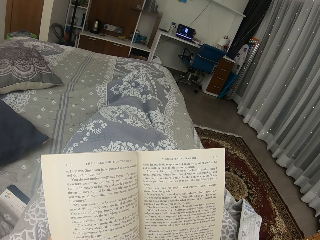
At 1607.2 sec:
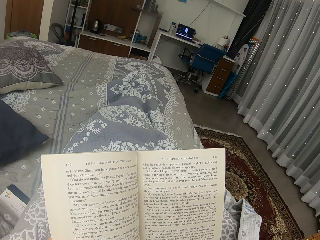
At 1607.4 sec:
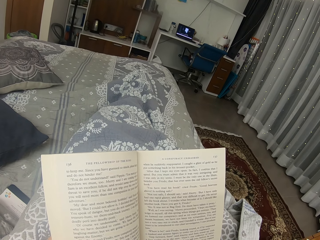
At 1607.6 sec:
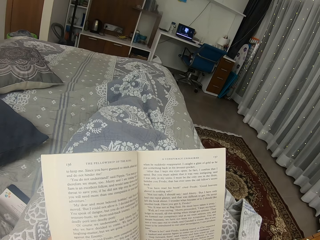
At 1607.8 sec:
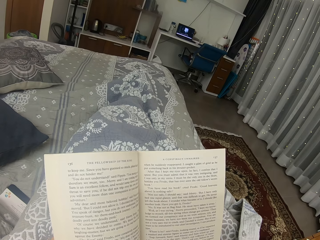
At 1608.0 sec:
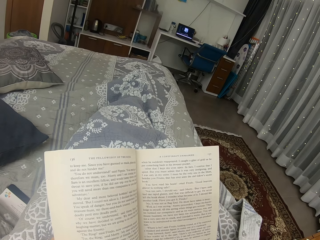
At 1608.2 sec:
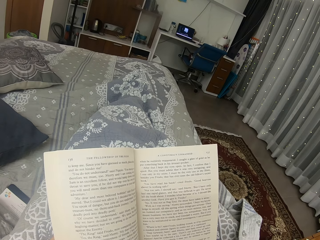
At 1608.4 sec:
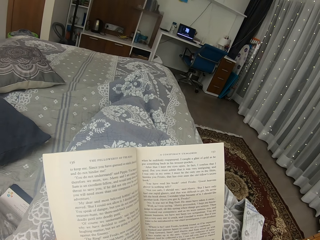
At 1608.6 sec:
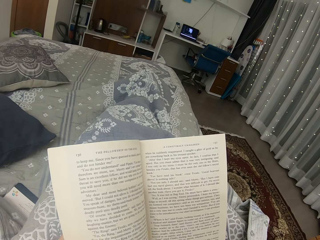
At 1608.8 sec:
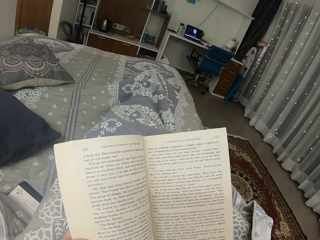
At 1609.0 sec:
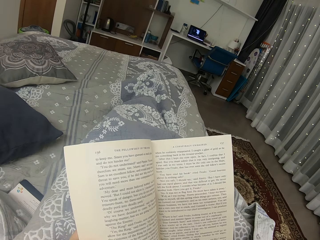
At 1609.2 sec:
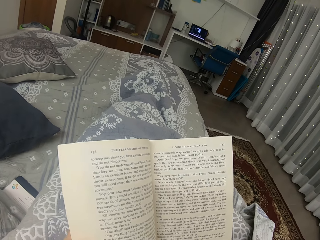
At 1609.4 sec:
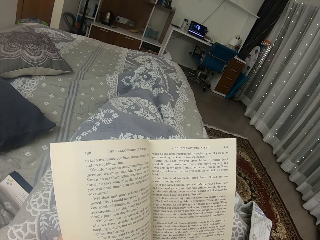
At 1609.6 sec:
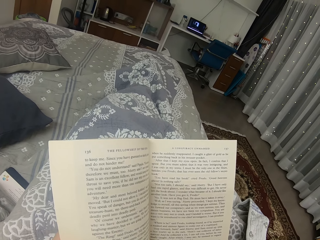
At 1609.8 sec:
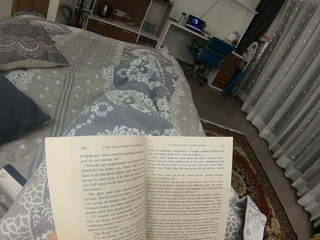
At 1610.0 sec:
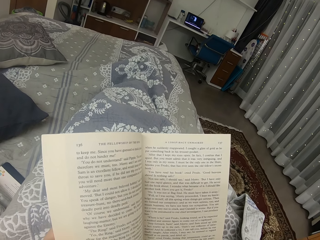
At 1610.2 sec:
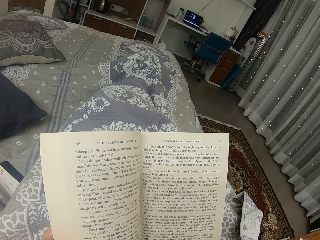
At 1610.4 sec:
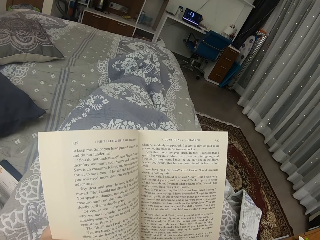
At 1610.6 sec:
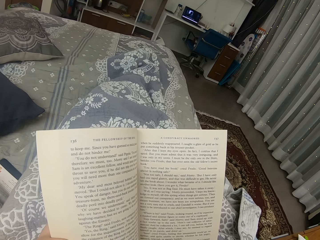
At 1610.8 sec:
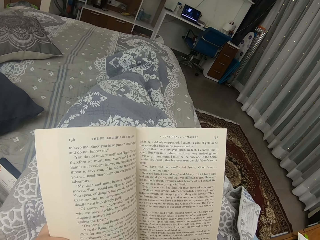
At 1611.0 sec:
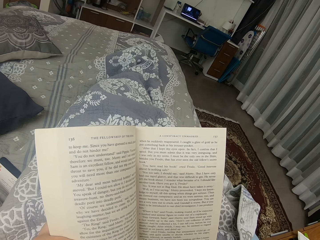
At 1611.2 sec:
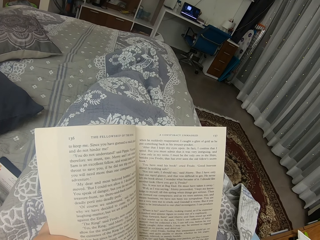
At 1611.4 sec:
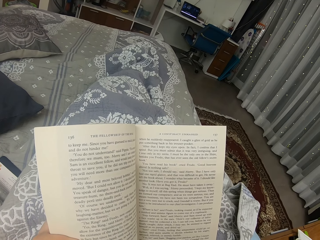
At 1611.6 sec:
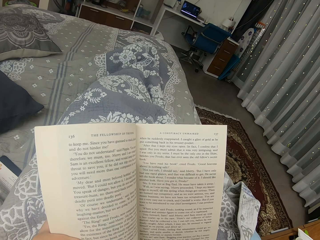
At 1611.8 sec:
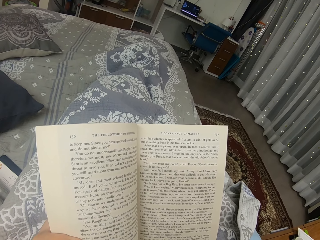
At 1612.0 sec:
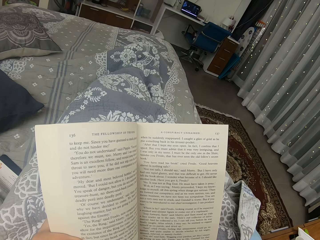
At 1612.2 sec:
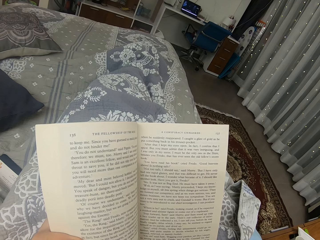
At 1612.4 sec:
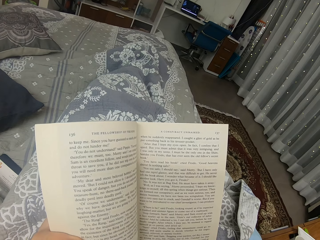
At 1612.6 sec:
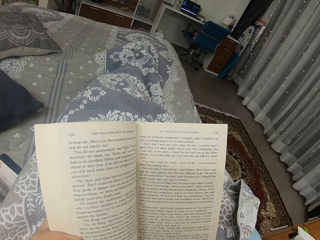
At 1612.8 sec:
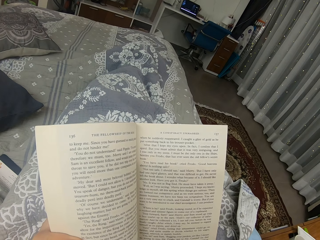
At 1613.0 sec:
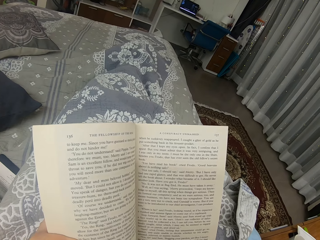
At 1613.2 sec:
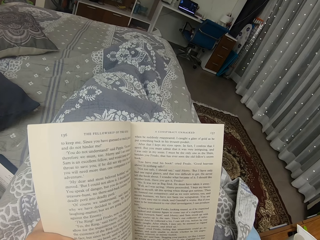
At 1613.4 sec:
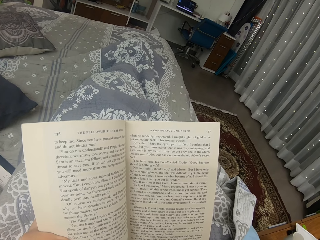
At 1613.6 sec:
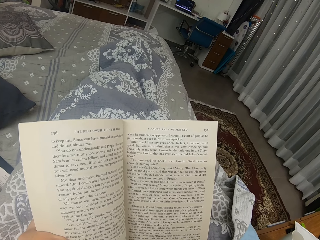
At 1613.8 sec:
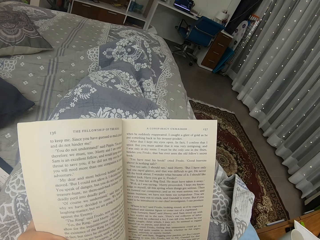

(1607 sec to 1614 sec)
The camera wearer moves the book.

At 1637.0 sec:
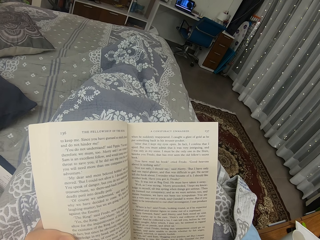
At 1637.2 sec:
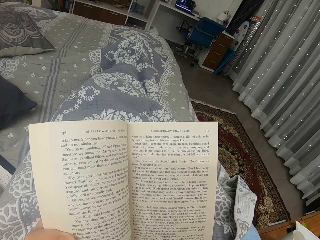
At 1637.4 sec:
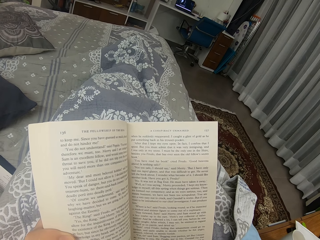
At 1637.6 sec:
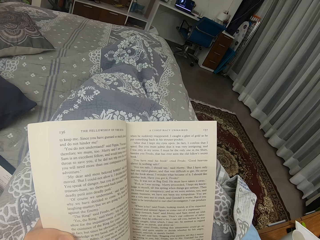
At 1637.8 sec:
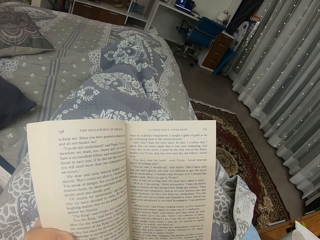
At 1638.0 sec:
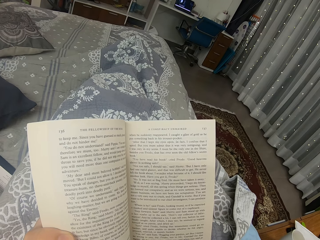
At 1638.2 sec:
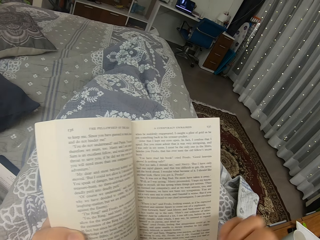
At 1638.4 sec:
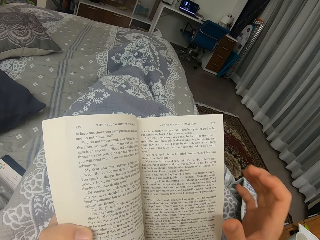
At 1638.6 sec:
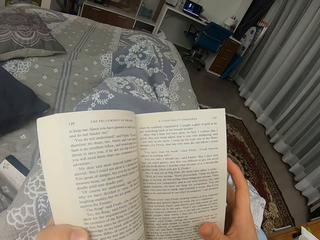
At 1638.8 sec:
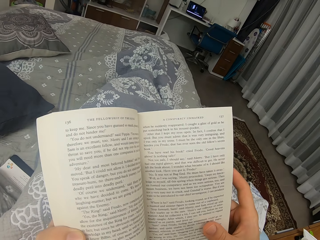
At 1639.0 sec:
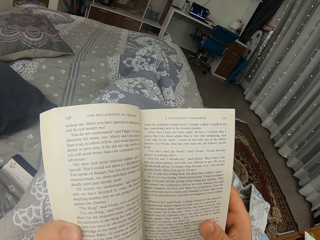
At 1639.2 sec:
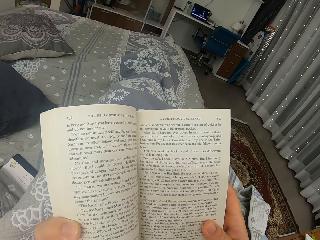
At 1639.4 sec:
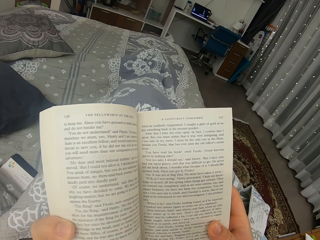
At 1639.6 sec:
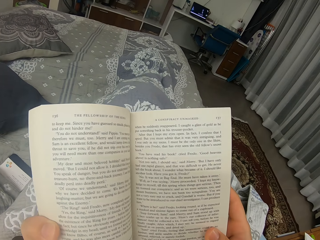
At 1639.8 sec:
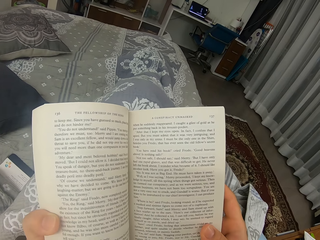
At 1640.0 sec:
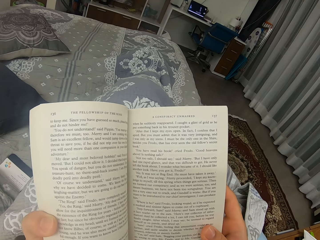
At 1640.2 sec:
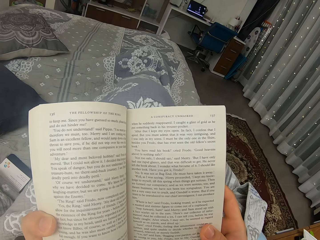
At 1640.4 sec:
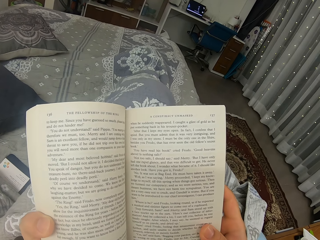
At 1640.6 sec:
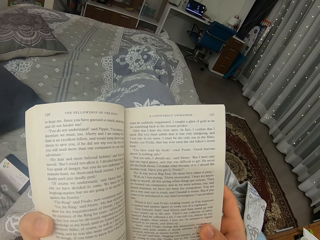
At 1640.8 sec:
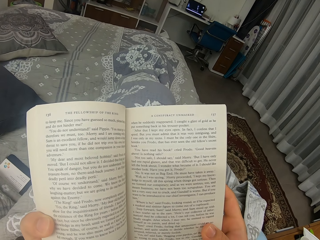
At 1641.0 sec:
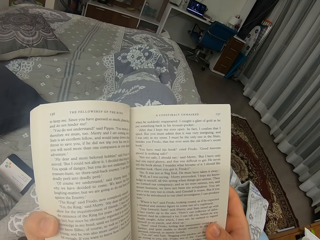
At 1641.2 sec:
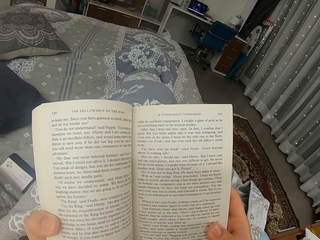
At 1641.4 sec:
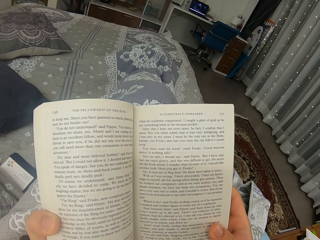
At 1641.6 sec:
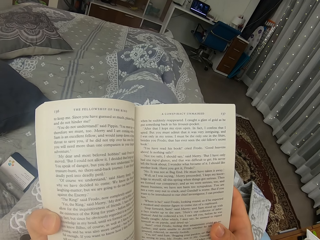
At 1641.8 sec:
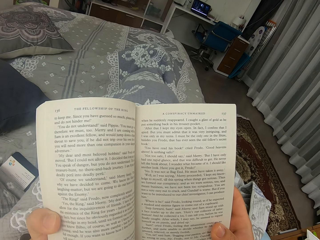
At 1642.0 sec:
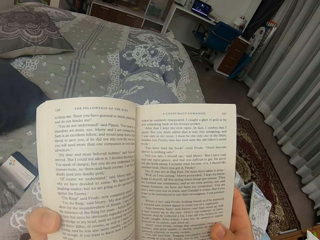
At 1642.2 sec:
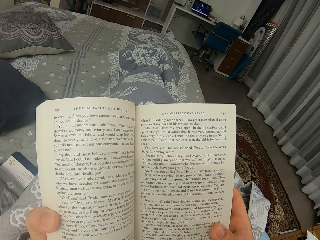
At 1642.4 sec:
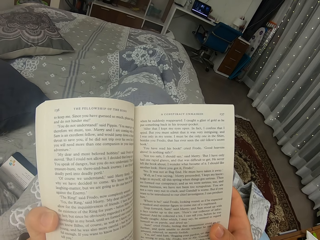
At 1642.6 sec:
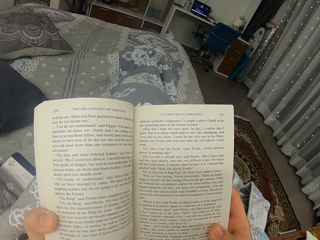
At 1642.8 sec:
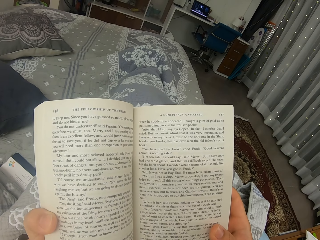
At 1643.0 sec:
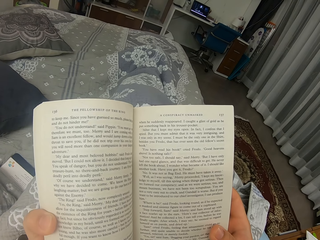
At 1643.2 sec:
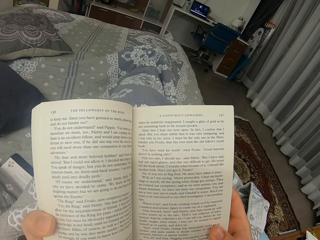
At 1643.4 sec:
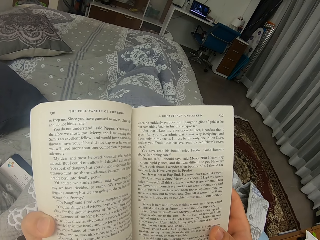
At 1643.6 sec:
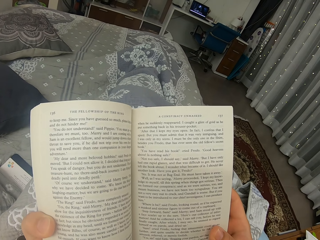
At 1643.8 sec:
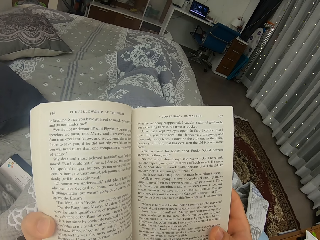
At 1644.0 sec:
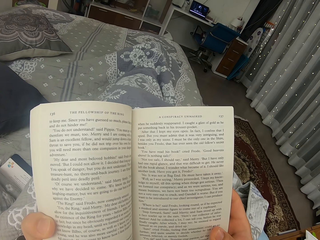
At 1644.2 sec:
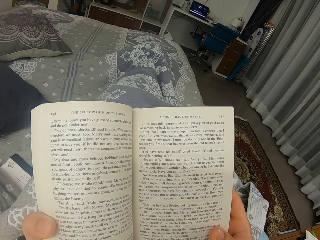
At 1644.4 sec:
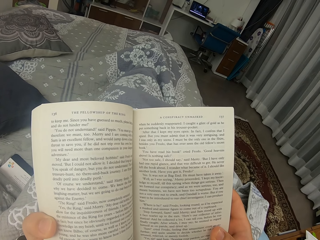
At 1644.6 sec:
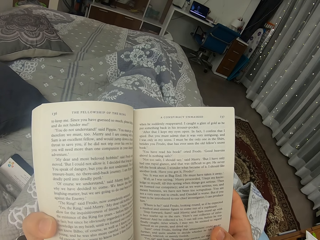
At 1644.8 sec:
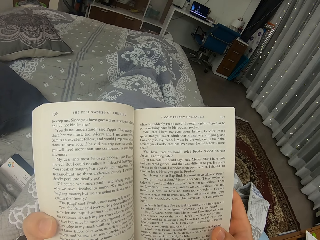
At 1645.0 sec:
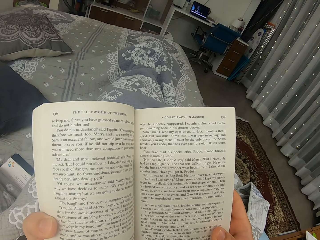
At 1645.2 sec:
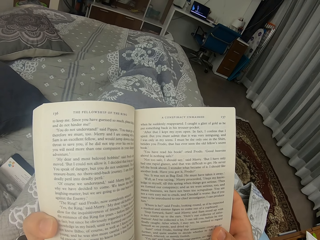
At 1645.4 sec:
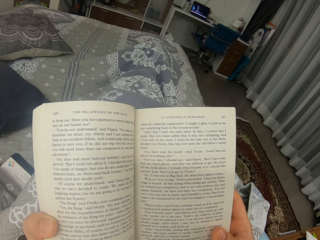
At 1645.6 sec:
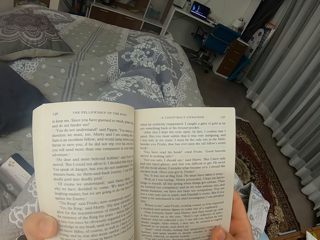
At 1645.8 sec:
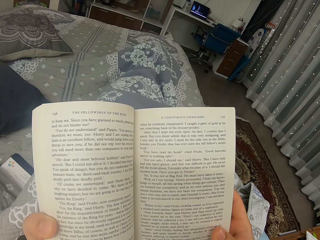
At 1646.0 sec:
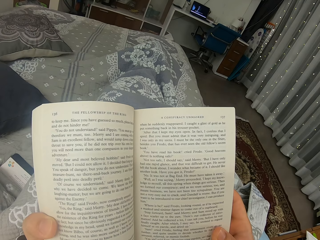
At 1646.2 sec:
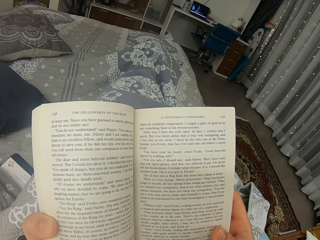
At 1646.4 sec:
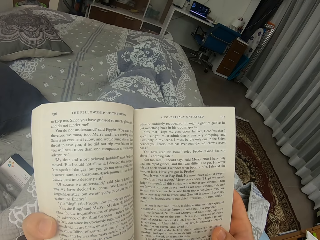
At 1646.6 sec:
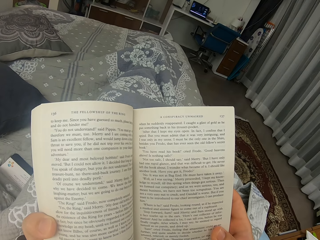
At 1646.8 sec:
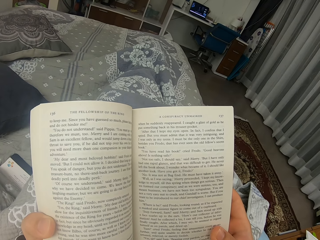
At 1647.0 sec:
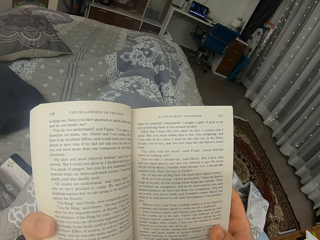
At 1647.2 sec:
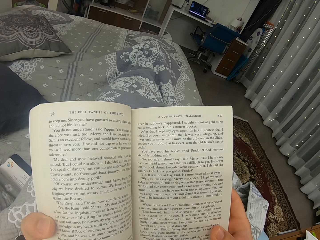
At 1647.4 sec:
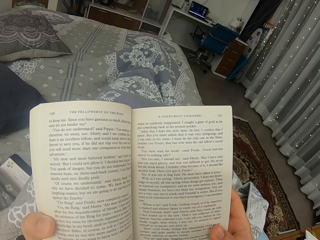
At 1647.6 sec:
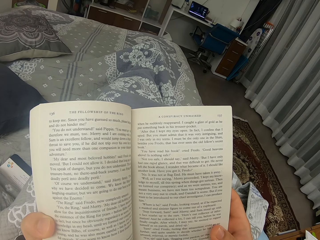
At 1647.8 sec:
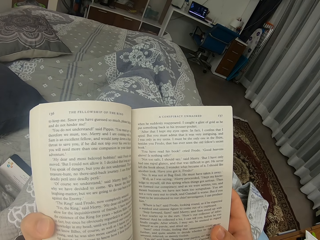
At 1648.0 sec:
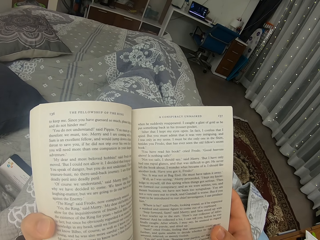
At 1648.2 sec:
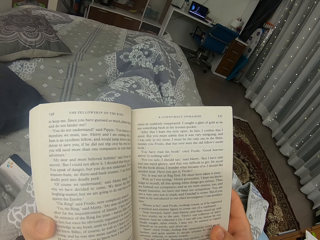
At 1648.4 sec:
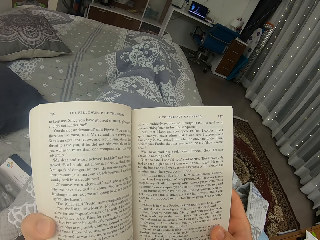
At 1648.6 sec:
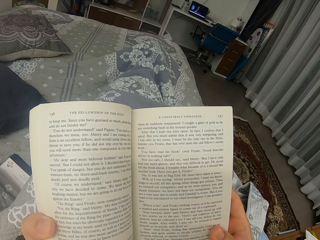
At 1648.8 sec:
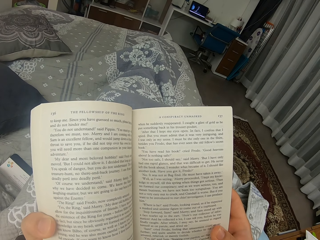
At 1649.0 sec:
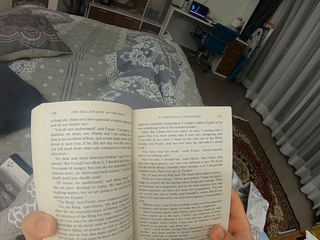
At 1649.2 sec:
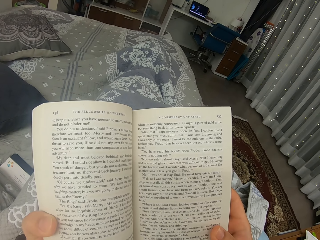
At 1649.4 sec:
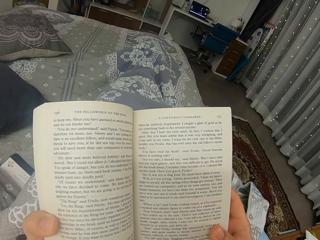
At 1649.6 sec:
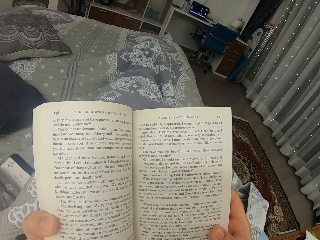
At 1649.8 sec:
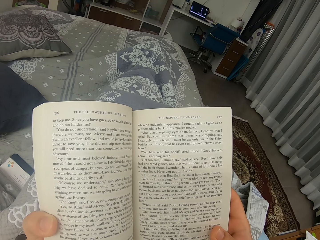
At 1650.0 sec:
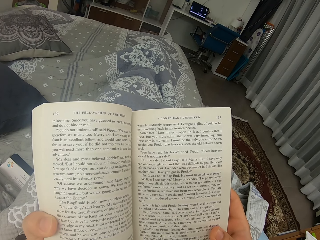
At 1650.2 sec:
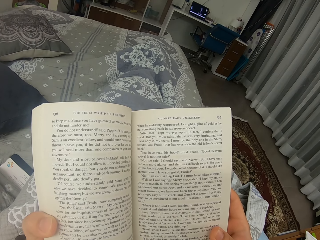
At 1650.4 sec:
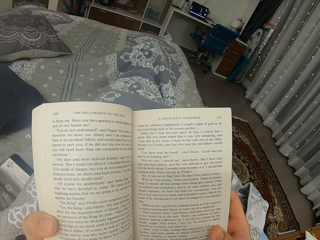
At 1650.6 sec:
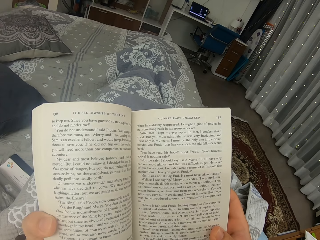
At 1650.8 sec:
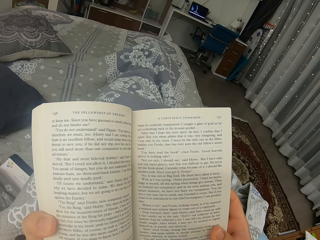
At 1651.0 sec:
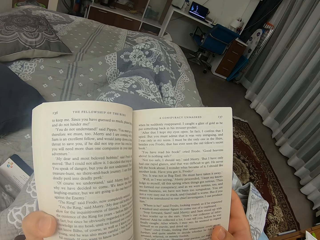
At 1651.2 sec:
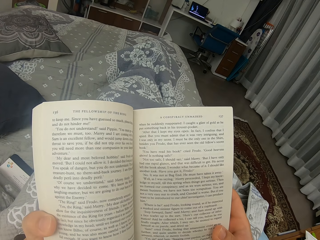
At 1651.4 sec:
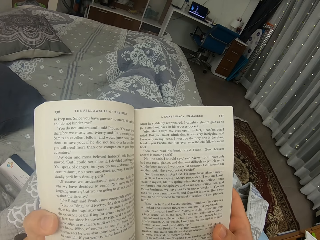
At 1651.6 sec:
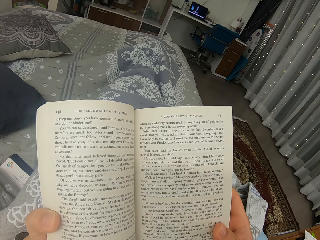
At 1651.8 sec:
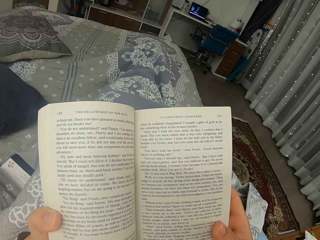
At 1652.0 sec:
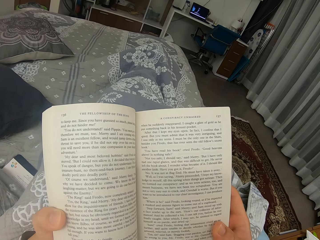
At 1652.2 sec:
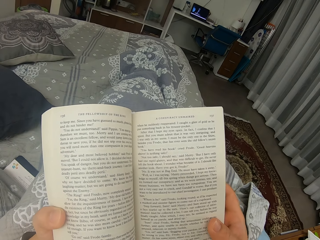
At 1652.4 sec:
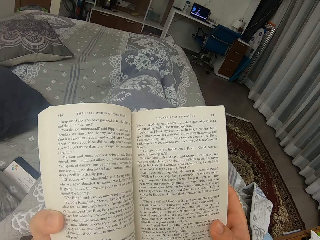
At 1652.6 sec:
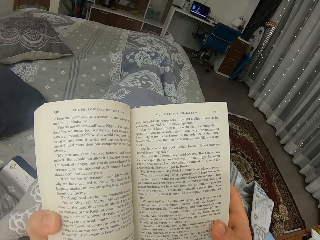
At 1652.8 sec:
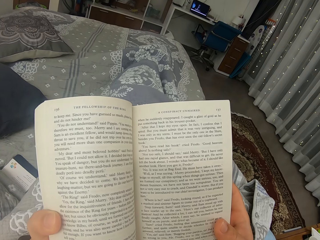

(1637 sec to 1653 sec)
The camera wearer moves her legs. She catches the book.
